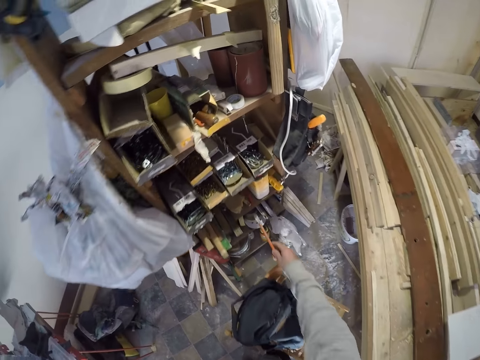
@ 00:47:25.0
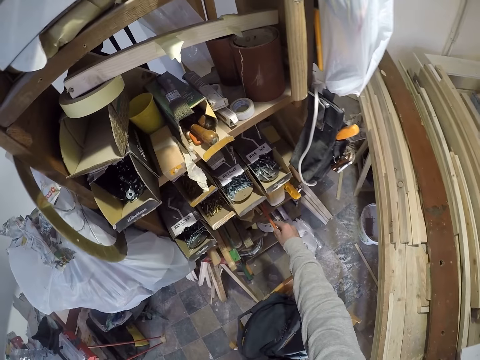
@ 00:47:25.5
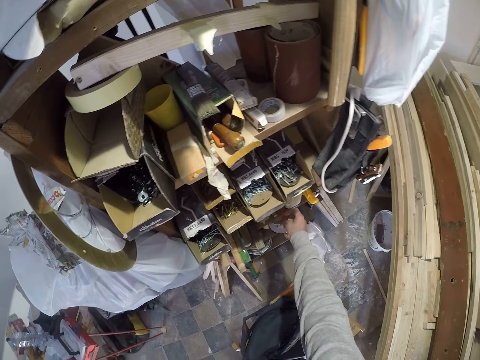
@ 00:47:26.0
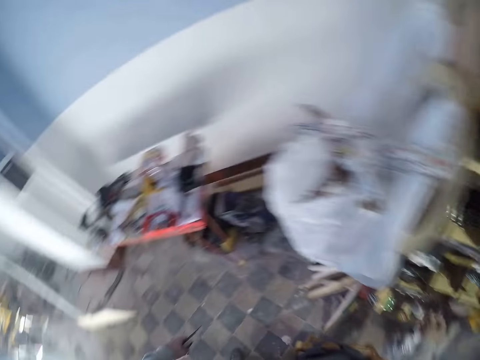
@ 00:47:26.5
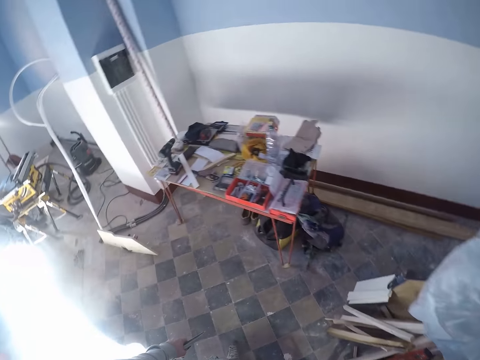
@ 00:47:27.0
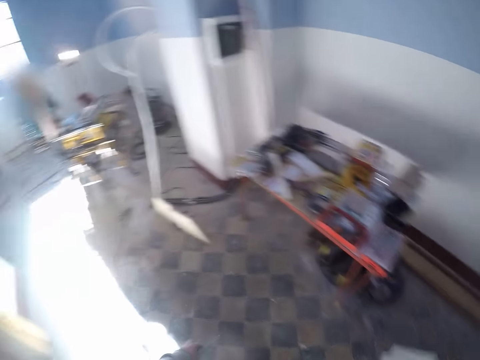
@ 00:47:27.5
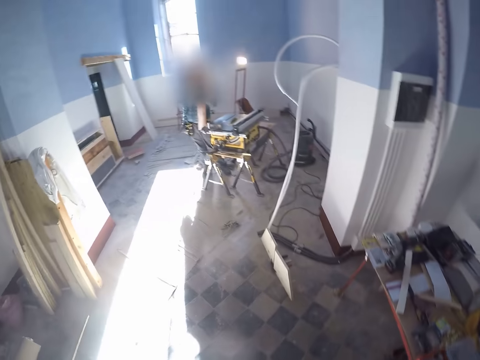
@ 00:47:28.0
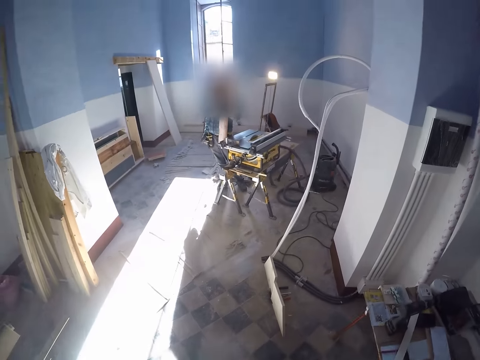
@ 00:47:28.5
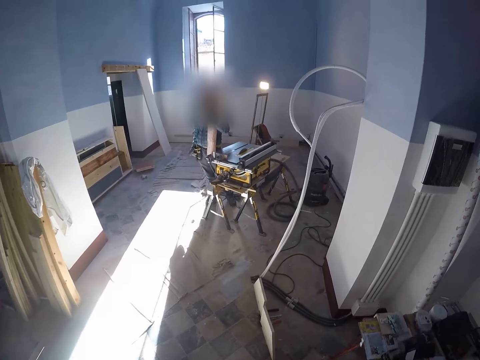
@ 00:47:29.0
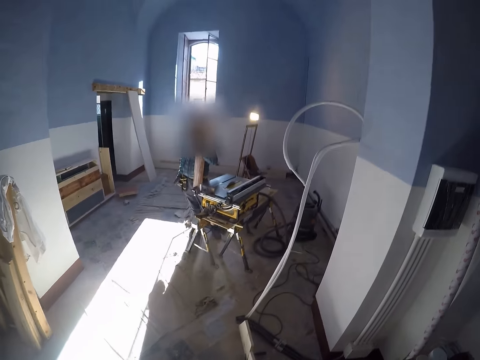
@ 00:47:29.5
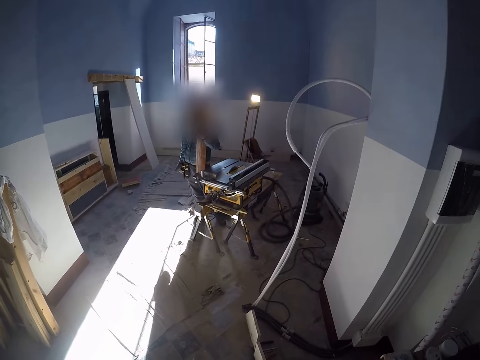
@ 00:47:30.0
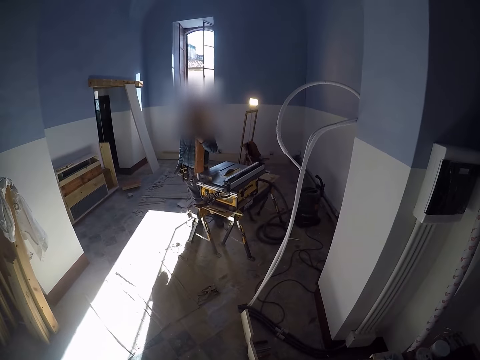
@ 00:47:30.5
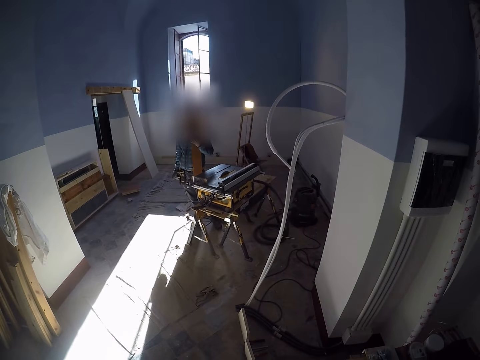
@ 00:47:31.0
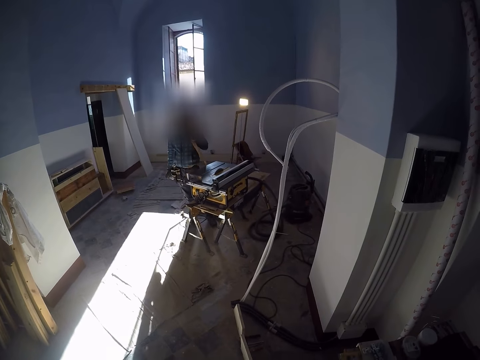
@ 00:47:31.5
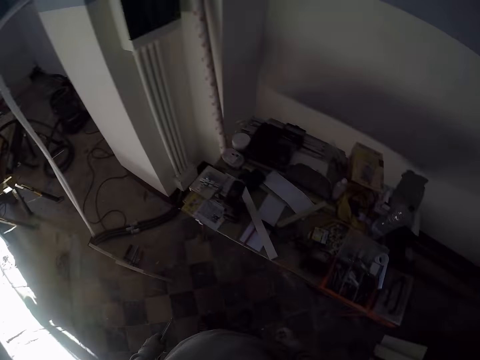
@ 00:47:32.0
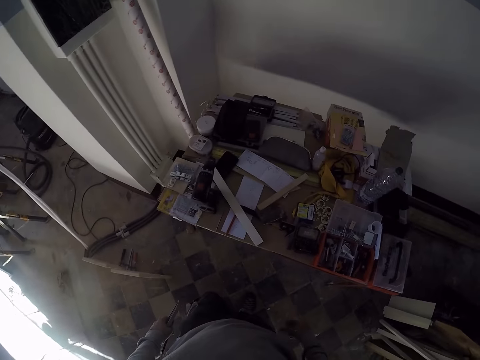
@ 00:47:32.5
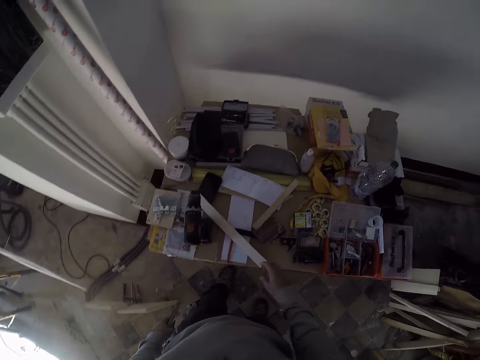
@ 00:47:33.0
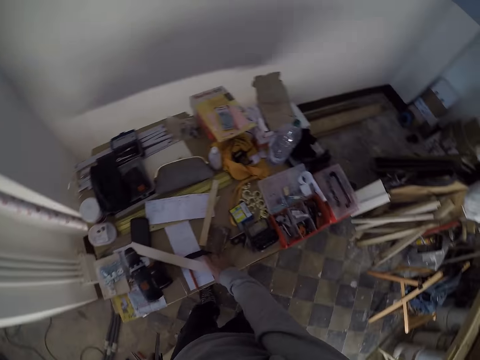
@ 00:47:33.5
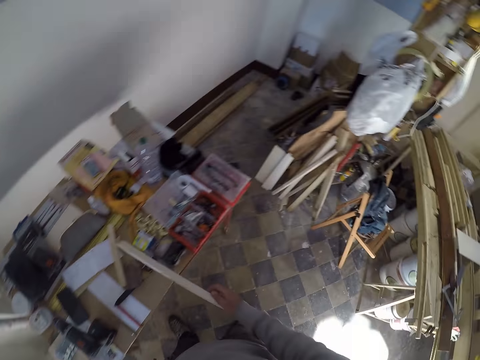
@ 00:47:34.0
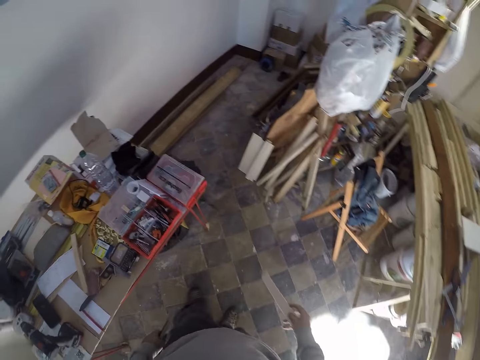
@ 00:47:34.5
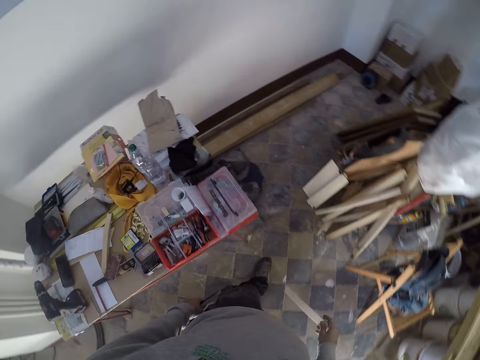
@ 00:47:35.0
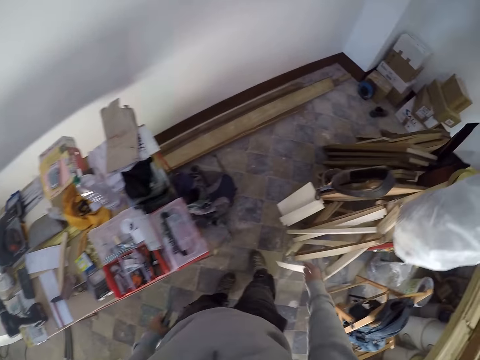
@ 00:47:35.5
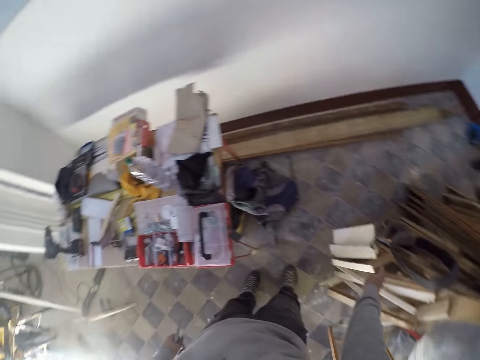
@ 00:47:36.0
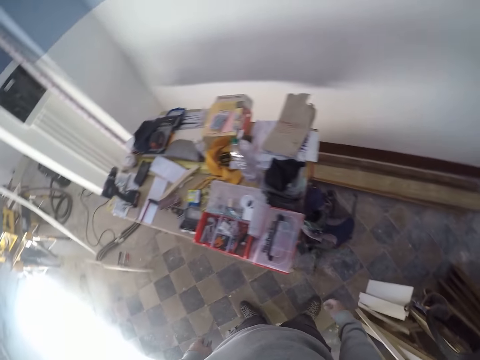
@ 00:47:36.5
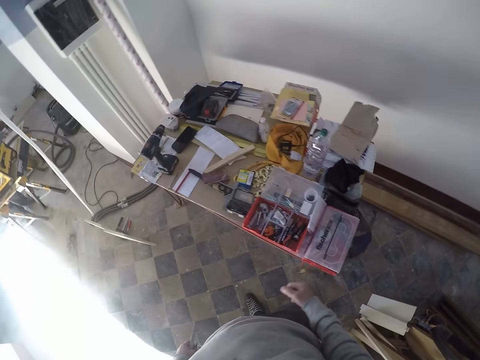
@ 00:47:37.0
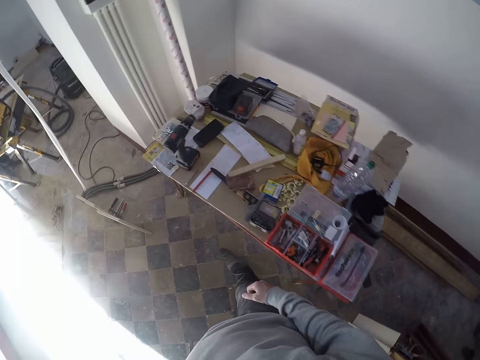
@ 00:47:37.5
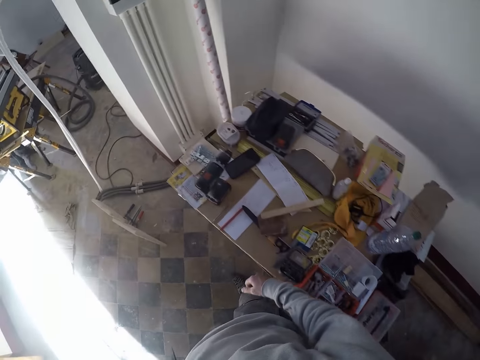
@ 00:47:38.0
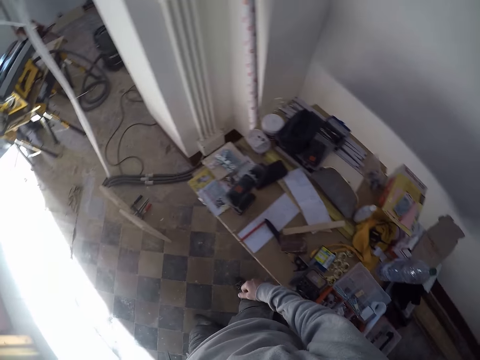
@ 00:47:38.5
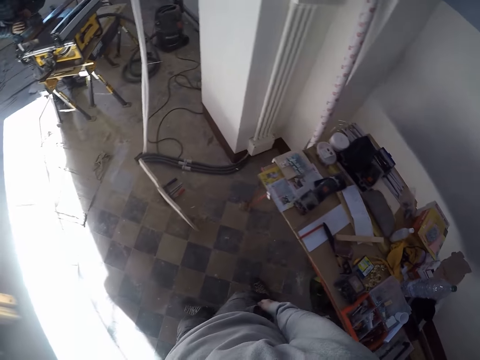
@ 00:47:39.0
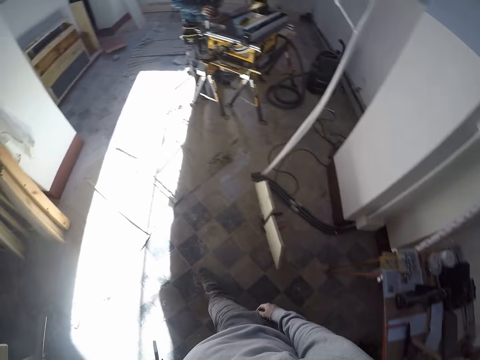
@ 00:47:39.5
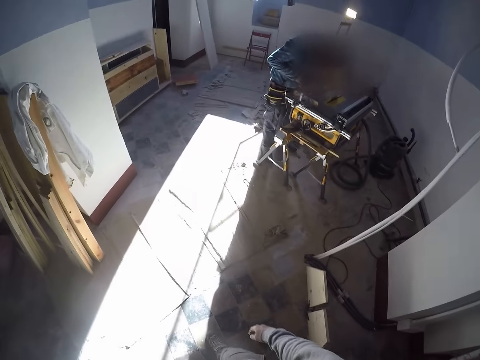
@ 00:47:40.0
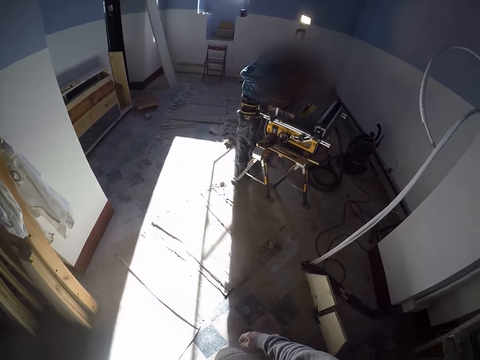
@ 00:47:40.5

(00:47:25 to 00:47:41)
The camera wearer drops the brush in his right hand in the shelf. He looks aside. He picks a measuring tape or a piece of wood from the table with his right hand. He drops the measuring tape on the floor with his right hand. He walks in the house.

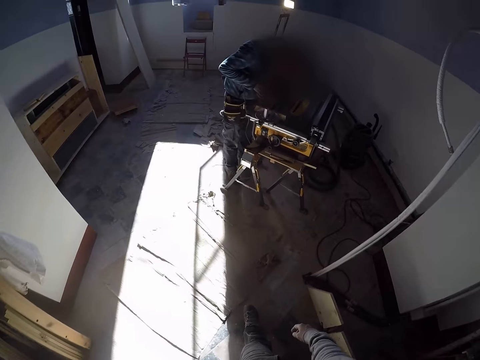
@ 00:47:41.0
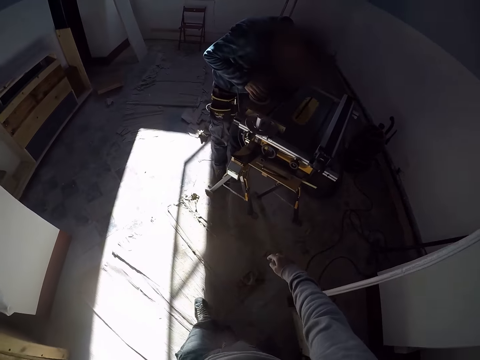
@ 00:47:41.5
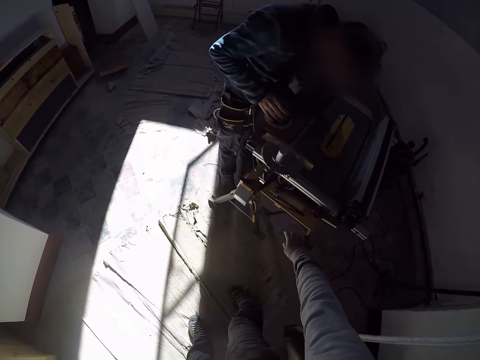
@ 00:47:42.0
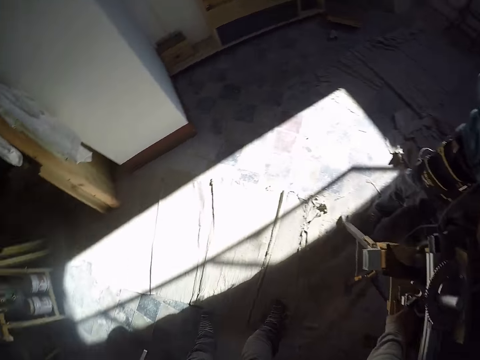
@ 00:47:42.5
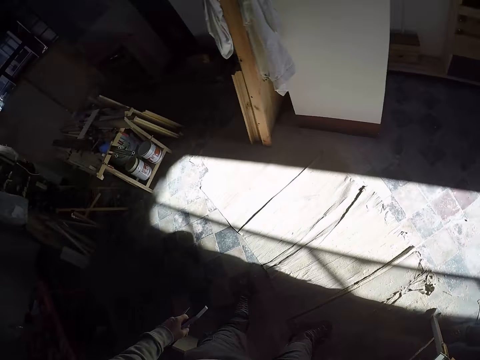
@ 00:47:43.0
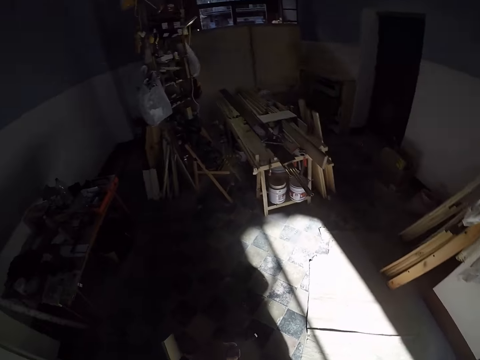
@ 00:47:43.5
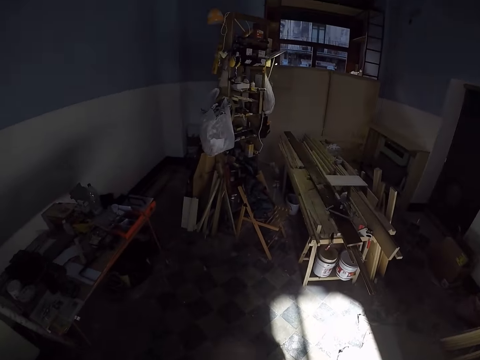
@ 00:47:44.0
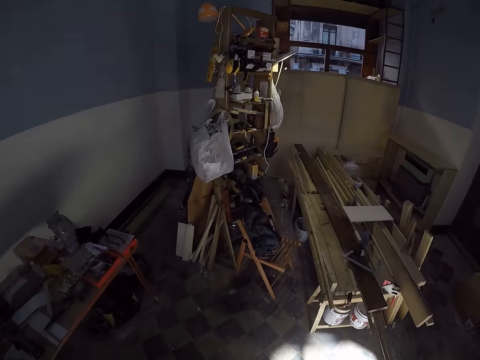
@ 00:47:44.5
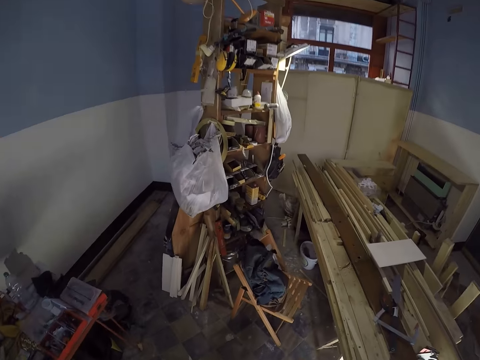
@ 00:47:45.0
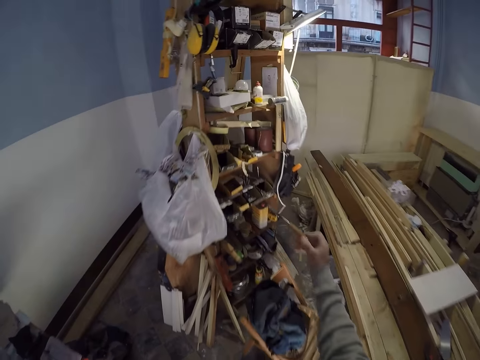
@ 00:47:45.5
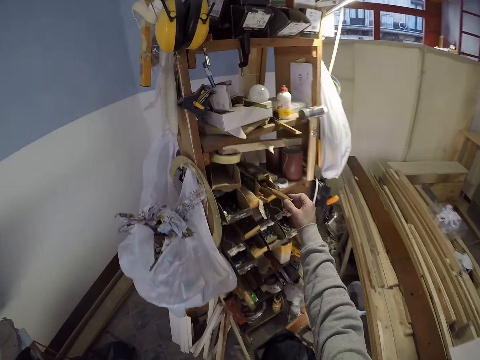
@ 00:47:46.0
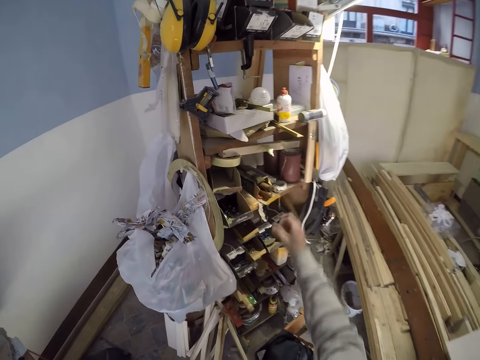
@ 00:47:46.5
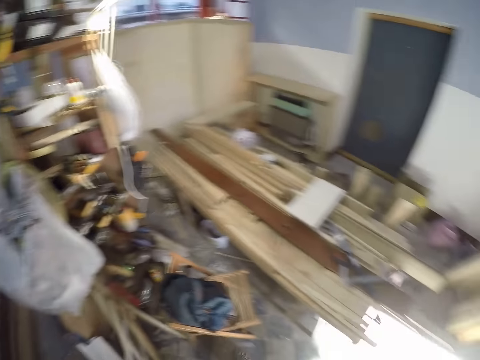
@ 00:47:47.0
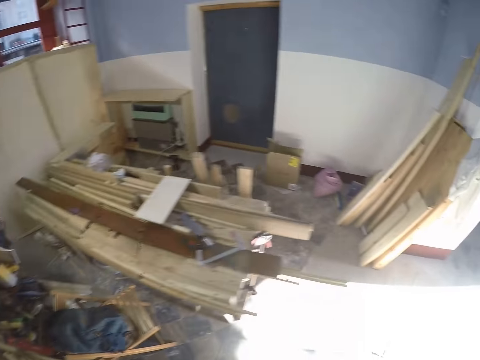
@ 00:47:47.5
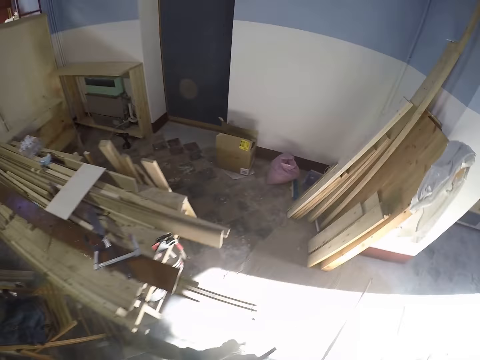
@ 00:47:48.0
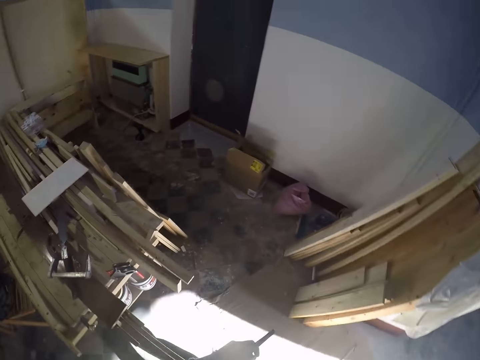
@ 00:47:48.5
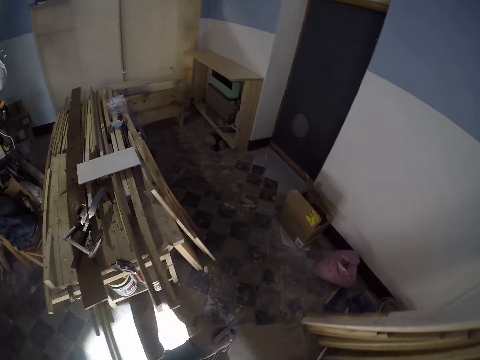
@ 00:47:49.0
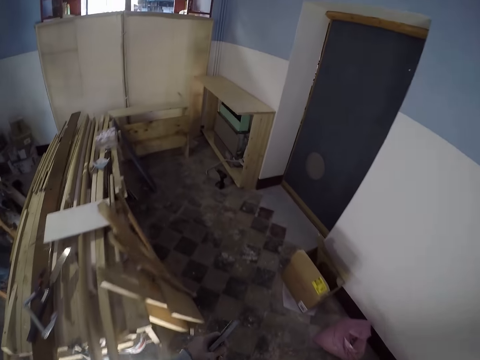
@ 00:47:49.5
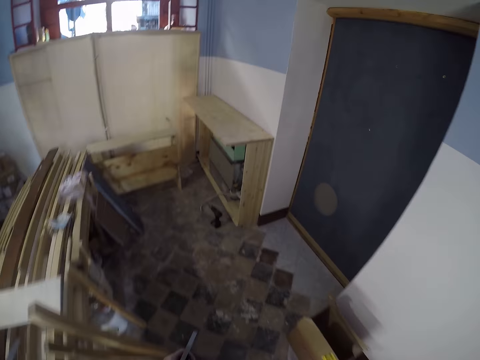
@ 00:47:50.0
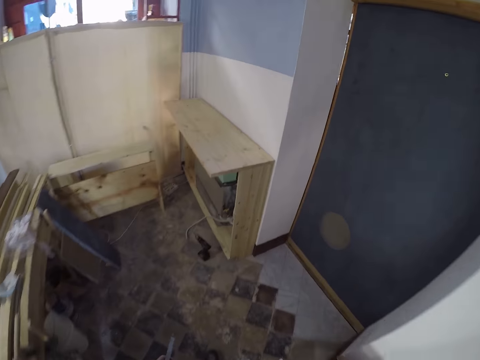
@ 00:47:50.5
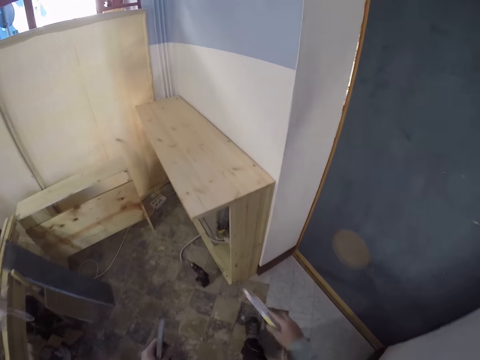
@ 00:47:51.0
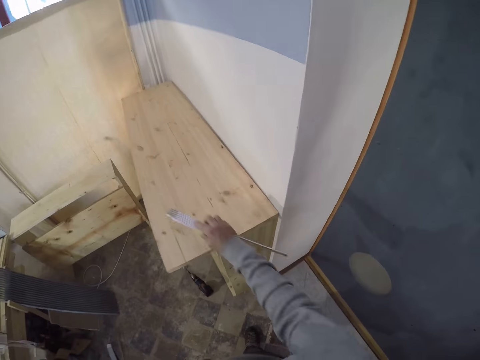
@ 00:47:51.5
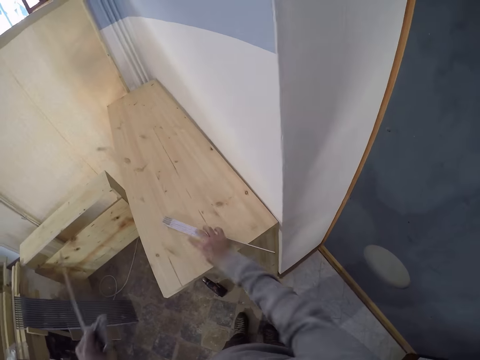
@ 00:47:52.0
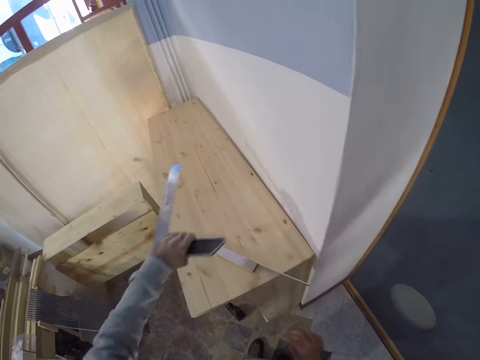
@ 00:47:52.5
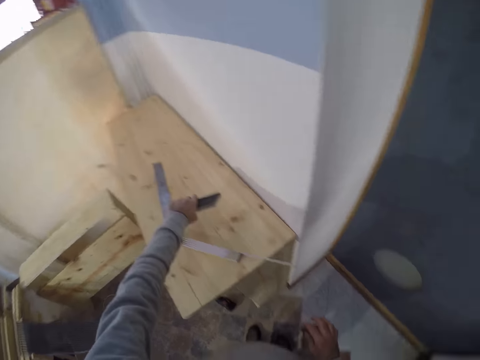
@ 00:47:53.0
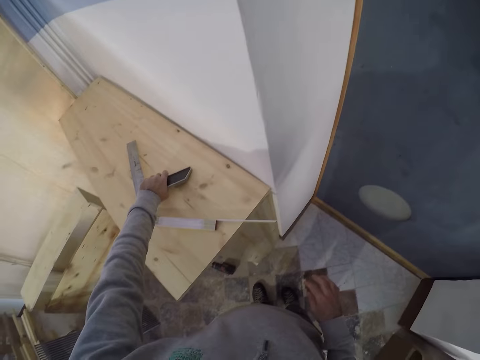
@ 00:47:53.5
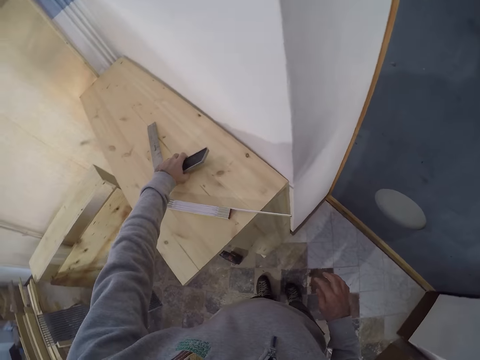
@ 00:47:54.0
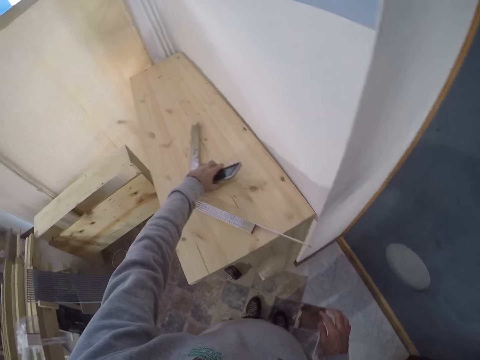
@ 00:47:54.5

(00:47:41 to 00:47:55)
The camera wearer picks a screwdriver from a circular saw machine with his right hand. He walks in the house. He drops the screwdriver in the shelf with his right hand. He walks in the house. He drops the measuring tape on the wooden plank with his right hand. He drops the pencil on the wooden plank with his left hand.
